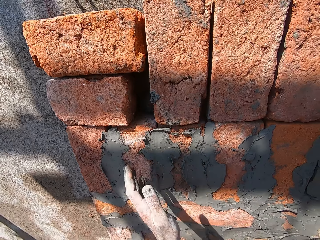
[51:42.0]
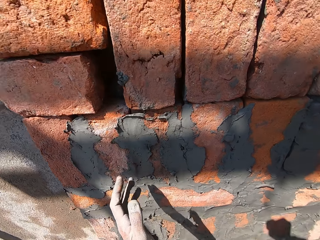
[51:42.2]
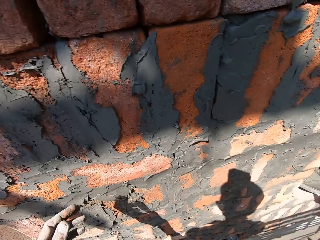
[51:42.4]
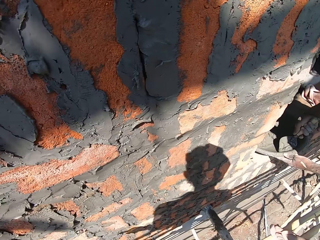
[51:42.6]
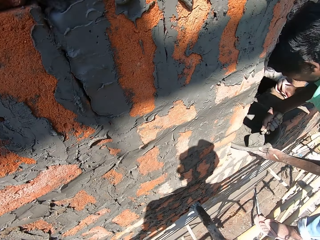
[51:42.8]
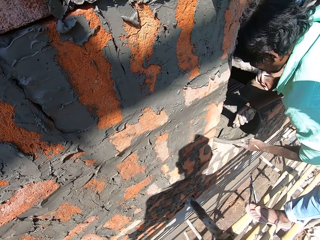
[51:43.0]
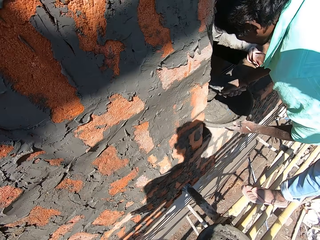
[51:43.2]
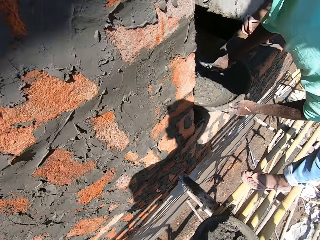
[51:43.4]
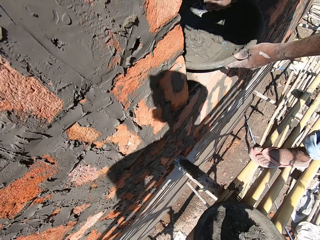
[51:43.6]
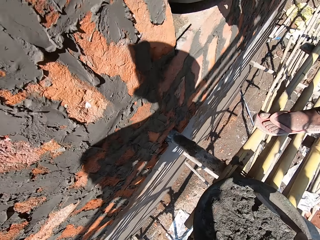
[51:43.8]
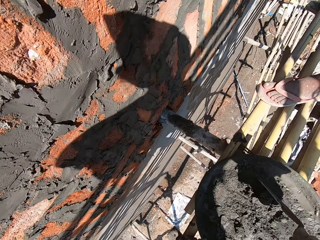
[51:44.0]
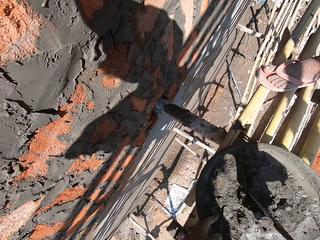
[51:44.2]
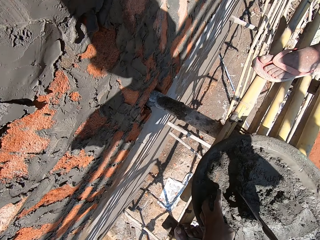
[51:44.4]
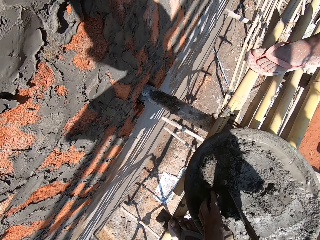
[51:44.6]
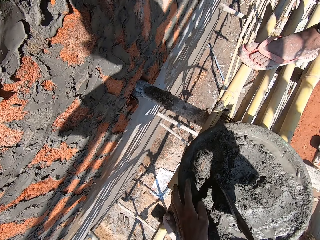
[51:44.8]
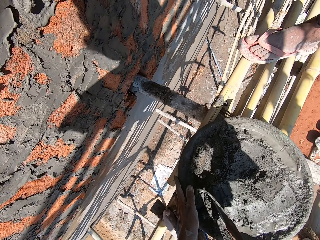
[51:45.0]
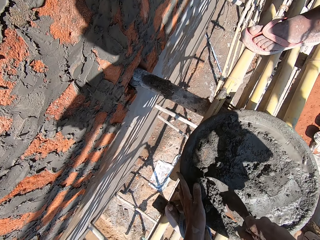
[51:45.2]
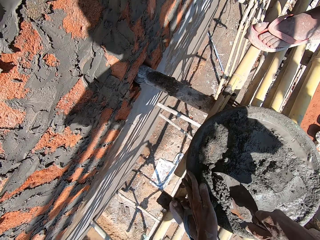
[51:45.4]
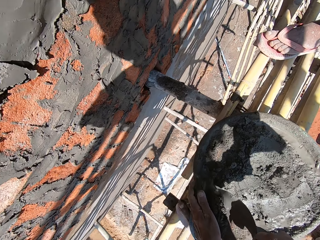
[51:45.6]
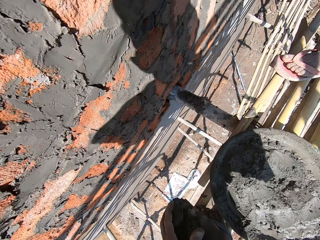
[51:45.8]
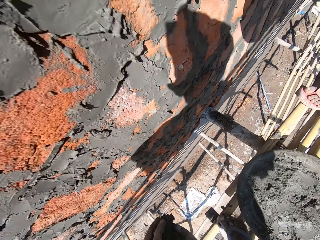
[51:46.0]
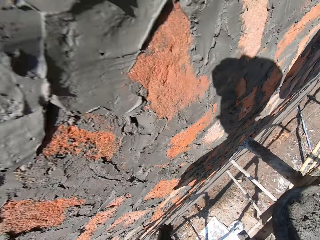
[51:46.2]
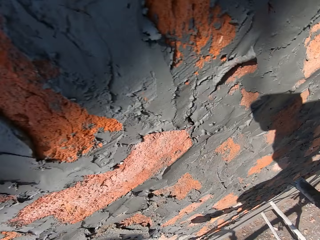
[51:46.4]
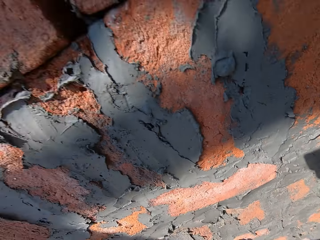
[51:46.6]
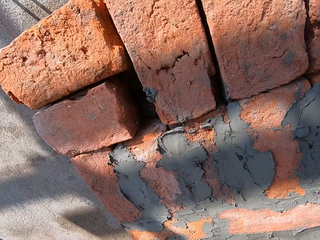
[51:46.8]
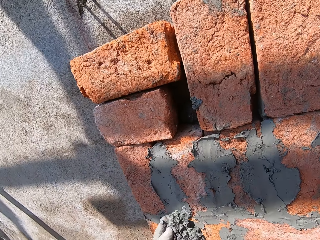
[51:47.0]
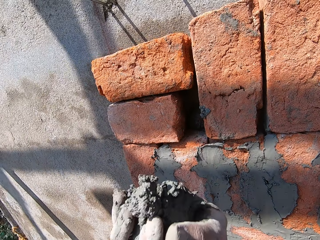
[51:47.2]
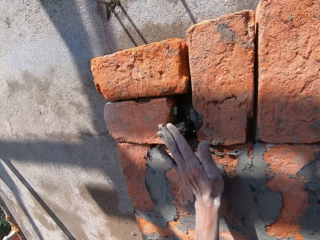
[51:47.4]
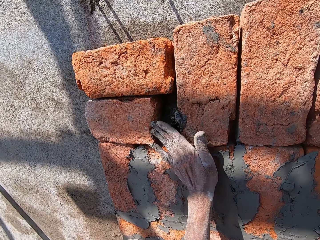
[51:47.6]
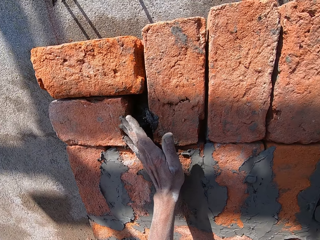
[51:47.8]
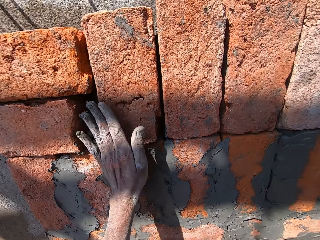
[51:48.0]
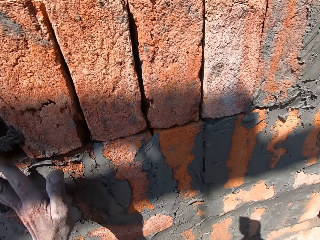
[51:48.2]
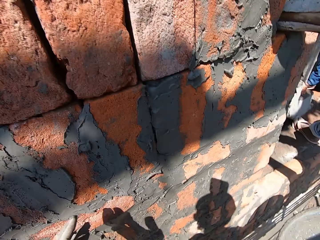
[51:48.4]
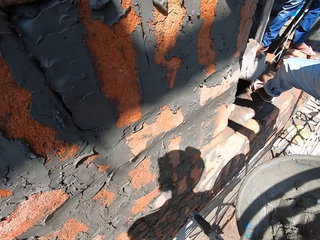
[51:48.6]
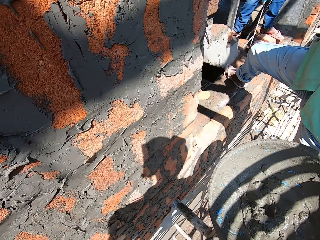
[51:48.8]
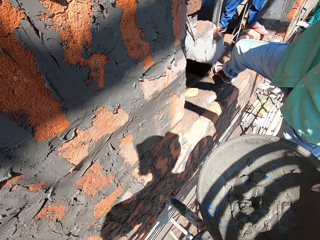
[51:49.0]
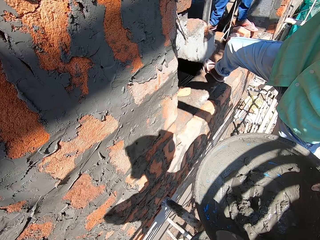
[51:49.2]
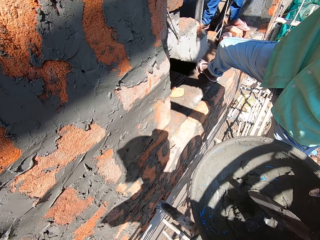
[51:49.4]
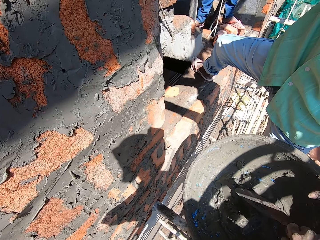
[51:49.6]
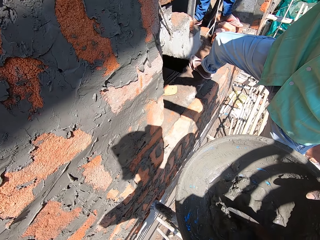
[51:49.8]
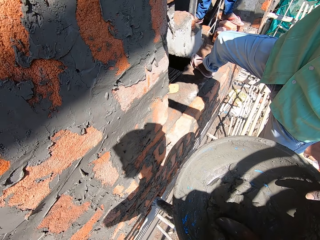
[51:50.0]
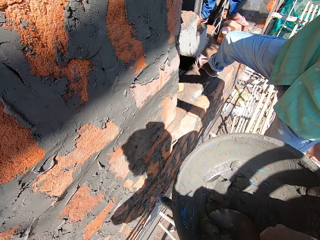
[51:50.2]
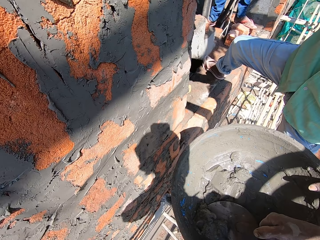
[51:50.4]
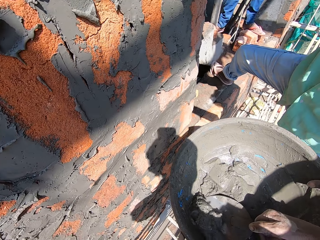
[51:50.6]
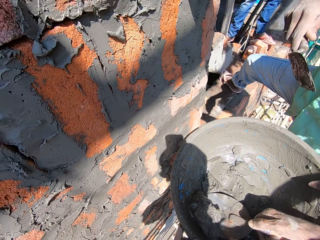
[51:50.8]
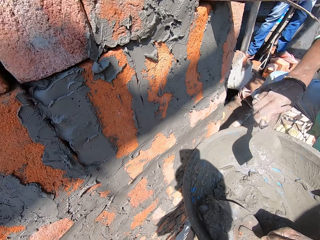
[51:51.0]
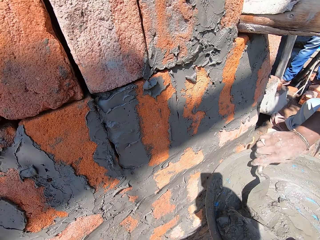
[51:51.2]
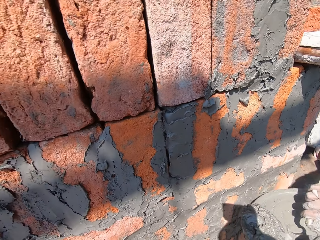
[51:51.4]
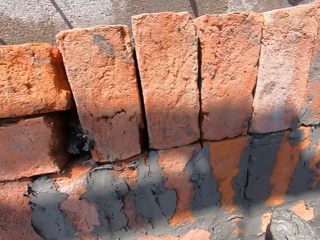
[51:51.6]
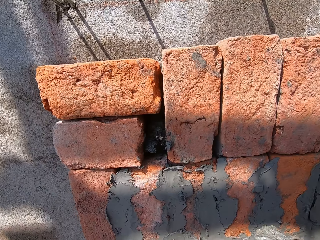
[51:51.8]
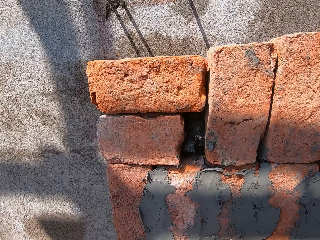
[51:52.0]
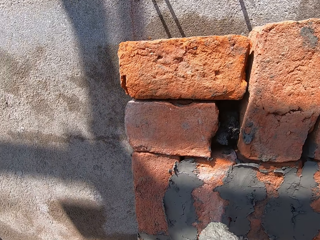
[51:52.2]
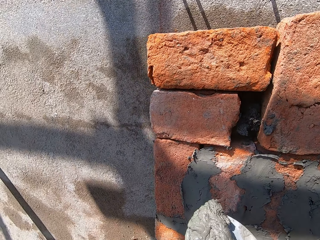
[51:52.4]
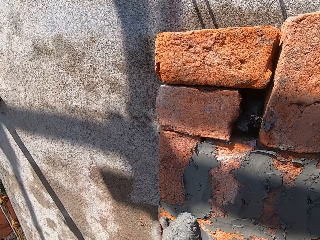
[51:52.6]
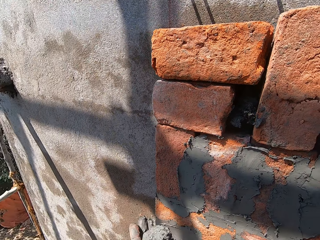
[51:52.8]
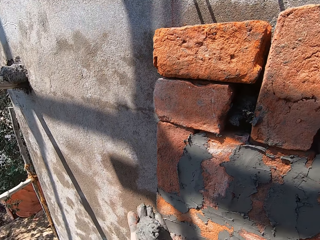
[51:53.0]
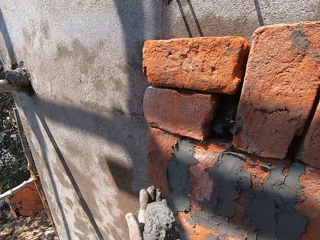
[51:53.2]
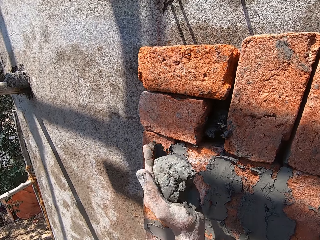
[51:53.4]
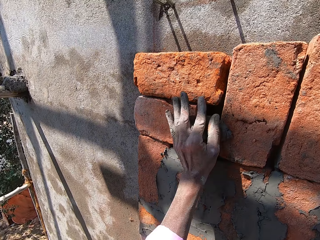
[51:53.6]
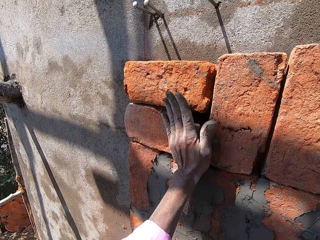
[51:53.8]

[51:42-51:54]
The camera wearer throws wet mortar from his left hand into a hole between the bricks on the wall. A man scoops mortar from the mortar pan with the hand trowel in his right hand. The camera wearer scoops wet mortar from the mortar pan on the scaffolding with the hand trowel in his right hand. He throws the wet mortar from his left hand to the hole between the bricks on the wall. He scoops the wet mortar from the mortar pan on the scaffolding with the hand trowel in his right hand. The man scoops the mortar from the mortar pan with the hand trowel in his right hand. The camera wearer pours the wet mortar on the hand trowel in his right hand into his left hand.

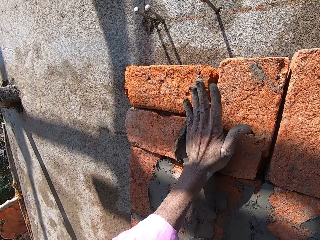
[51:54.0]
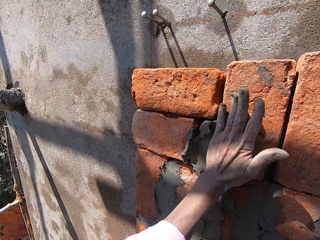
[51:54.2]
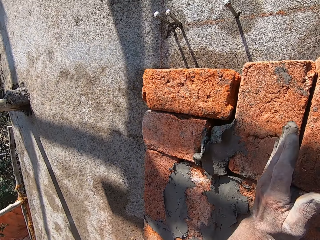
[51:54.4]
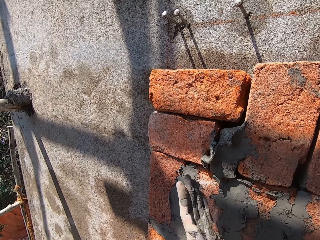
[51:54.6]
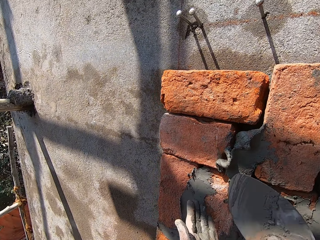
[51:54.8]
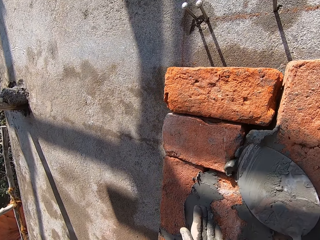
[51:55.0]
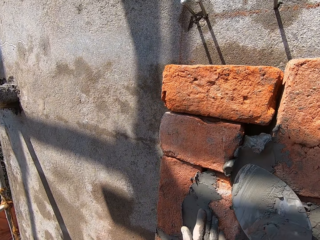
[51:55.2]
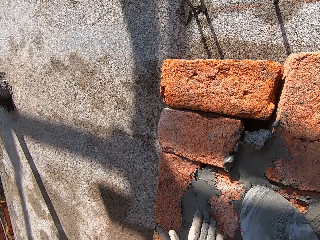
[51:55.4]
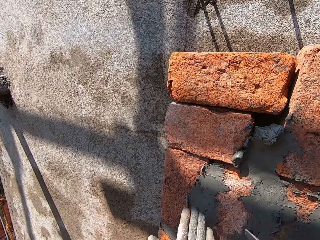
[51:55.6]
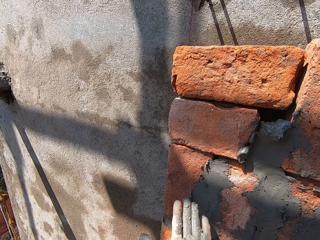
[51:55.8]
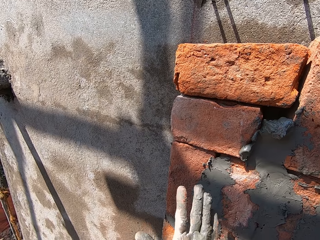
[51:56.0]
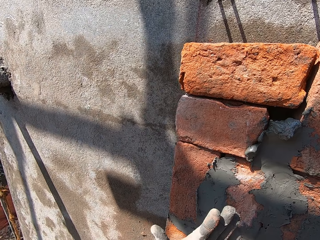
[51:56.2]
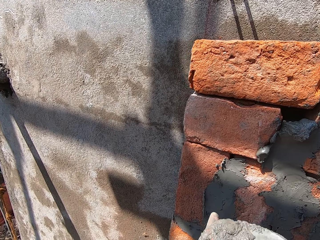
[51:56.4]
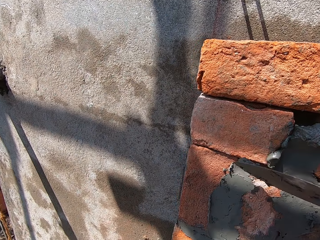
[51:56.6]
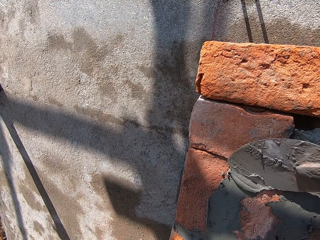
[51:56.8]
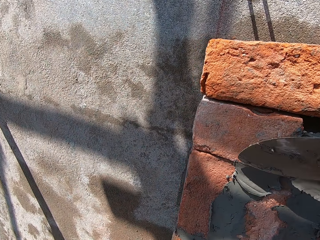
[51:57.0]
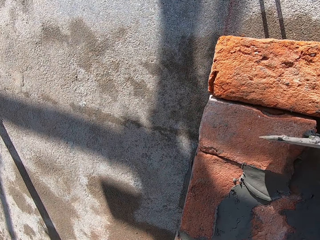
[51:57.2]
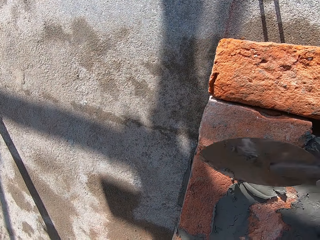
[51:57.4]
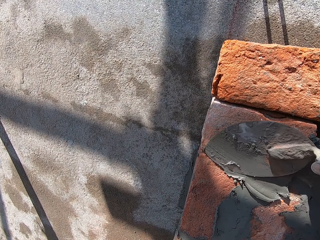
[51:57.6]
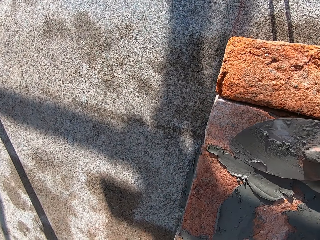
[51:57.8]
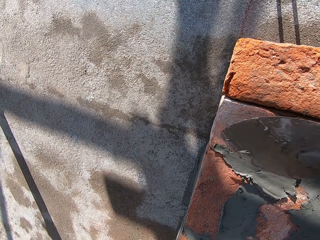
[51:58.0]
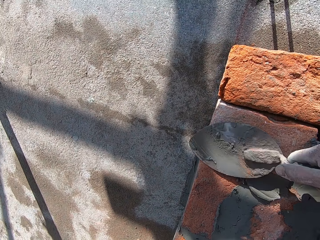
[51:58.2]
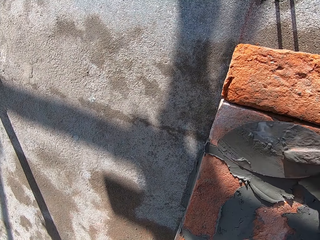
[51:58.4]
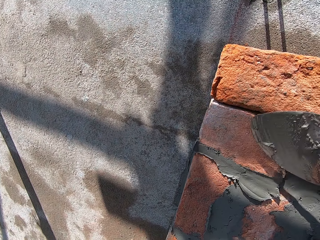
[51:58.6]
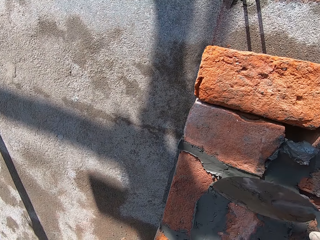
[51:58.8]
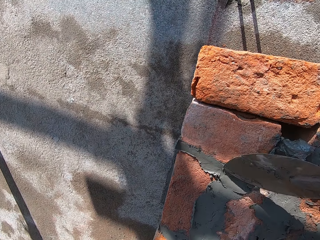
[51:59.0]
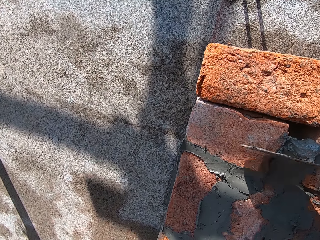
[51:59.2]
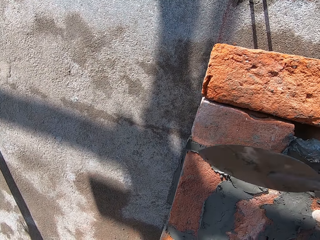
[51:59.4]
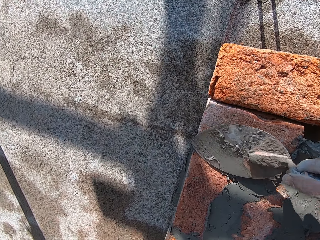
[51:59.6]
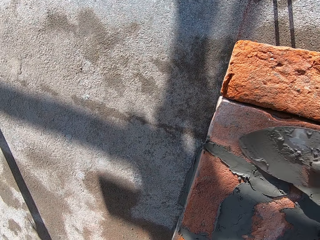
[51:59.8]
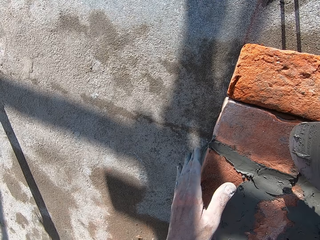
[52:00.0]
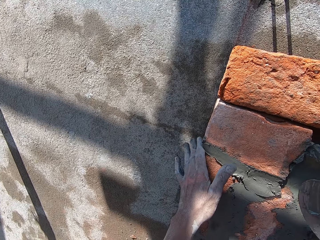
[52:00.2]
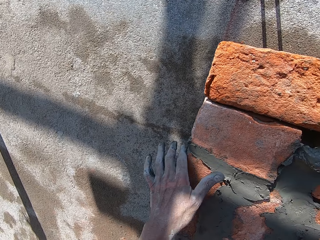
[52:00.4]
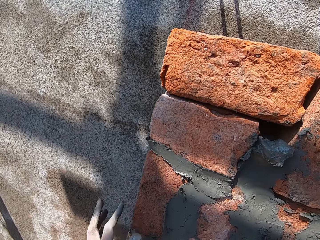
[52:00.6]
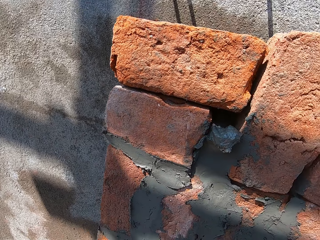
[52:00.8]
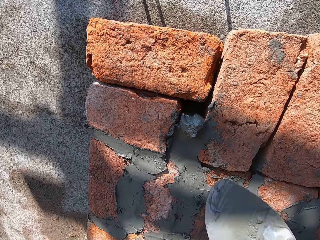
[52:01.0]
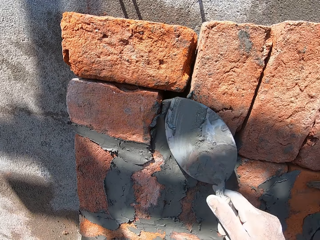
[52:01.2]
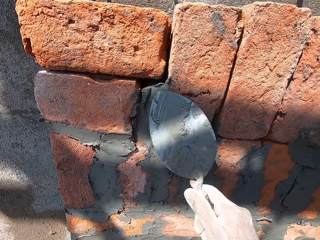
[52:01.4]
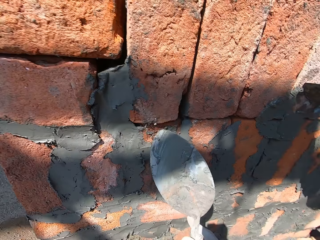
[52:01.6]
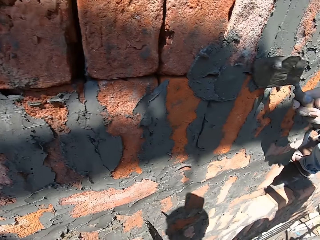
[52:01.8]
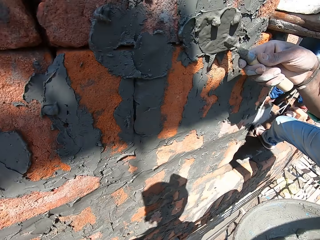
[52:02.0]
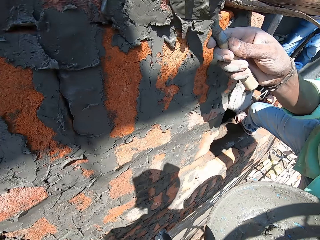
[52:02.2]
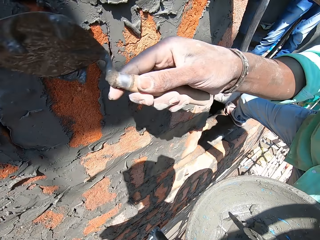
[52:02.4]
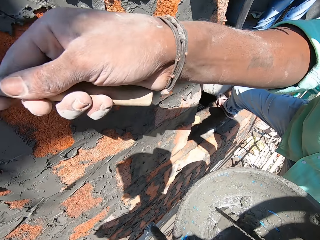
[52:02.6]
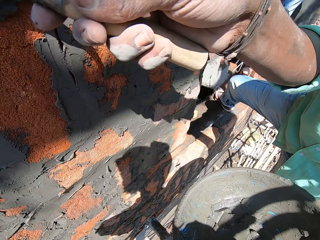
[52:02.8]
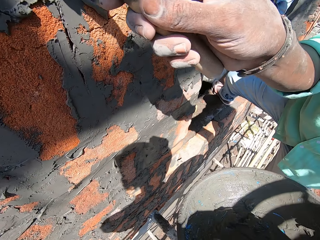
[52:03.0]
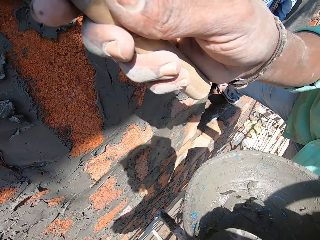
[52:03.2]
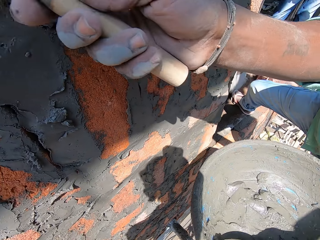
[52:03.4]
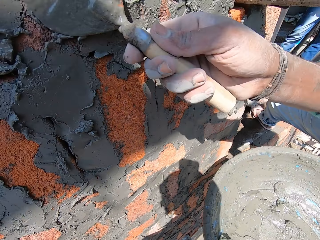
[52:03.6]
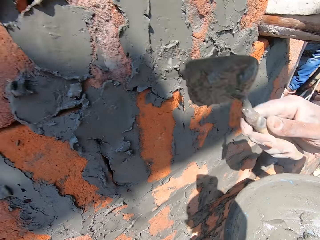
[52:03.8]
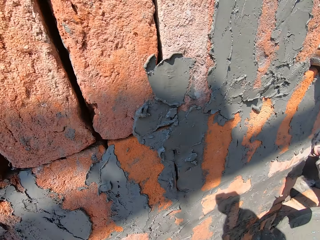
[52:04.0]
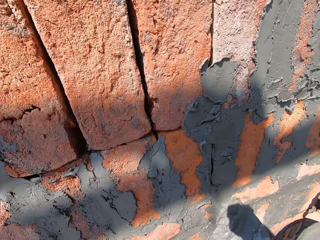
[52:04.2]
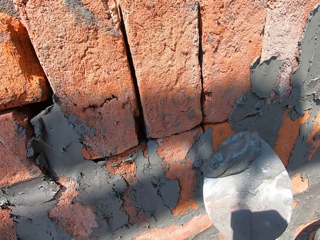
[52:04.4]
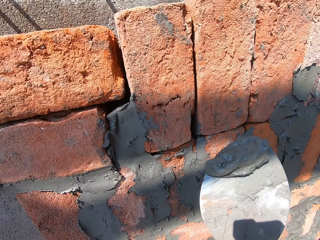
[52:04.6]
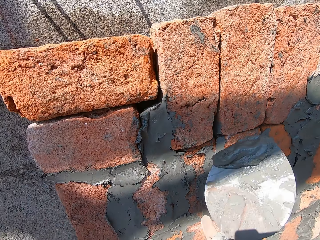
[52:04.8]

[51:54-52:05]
The camera wearer plasters the hole between the bricks on the wall with wet mortar in his left hand. He throws the cement into the bricks. He spreads the wet mortar between the bricks on the wall with the hand trowel in his right hand. He scoops the wet mortar from his left hand with the hand trowel in his right hand. He spreads the wet mortar between the bricks on the wall with the hand trowel in his right hand. He wipes his left hand on the brick on the wall. He smears the cement with the left hand. He smears the cement with the brick trowel. A man plasters the bricks on the wall with wet mortar on the hand trowel in his right hand. The camera wearer scoops the wet mortar from the mortar pan in his left hand with the hand trowel in his right hand.
